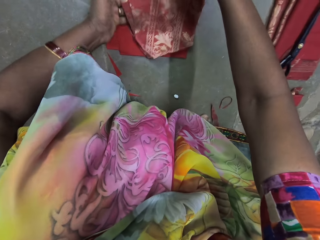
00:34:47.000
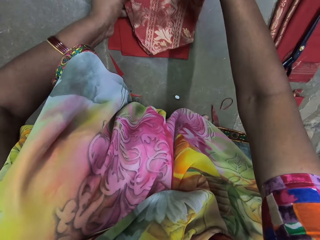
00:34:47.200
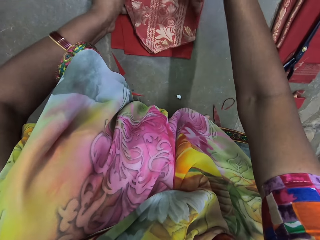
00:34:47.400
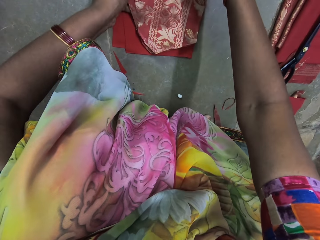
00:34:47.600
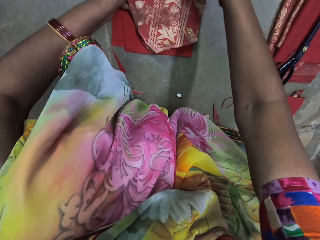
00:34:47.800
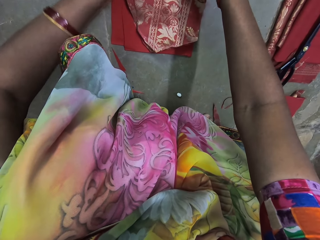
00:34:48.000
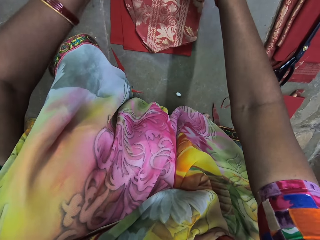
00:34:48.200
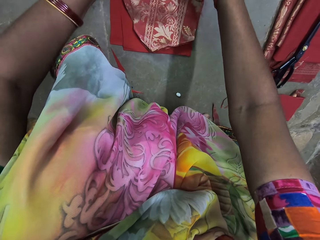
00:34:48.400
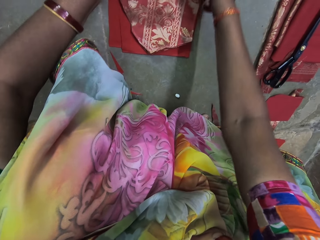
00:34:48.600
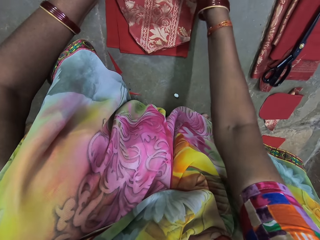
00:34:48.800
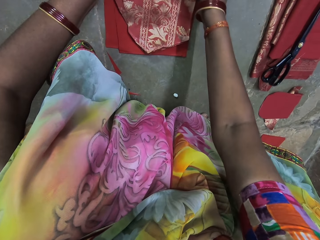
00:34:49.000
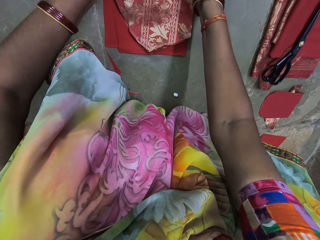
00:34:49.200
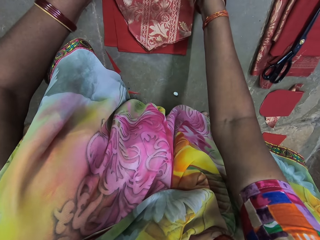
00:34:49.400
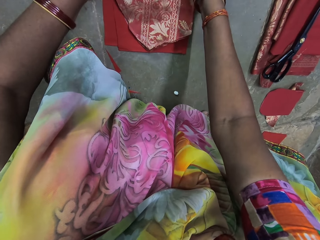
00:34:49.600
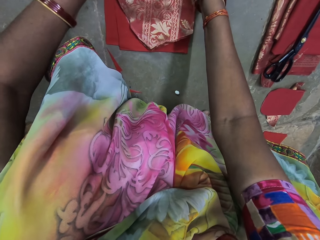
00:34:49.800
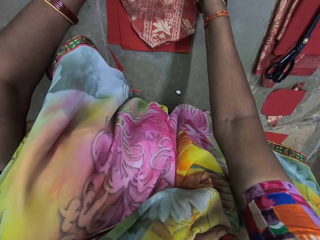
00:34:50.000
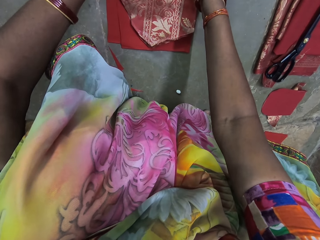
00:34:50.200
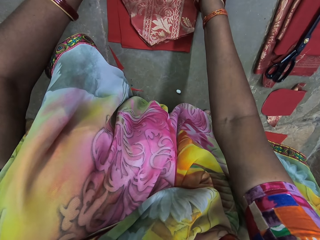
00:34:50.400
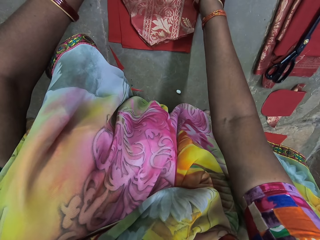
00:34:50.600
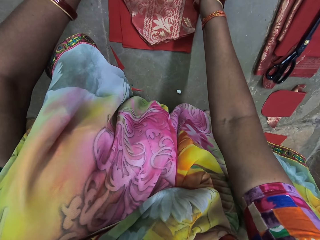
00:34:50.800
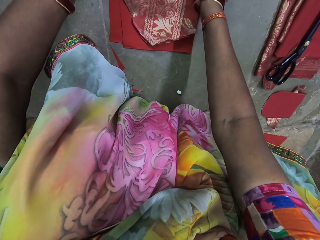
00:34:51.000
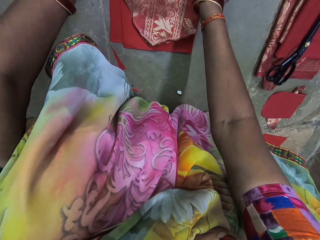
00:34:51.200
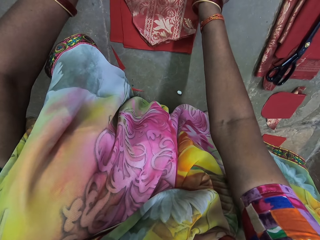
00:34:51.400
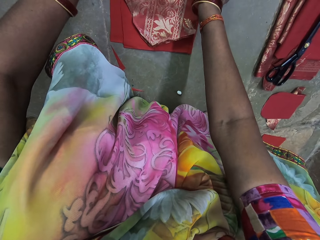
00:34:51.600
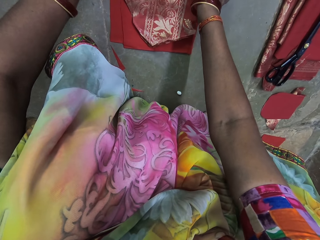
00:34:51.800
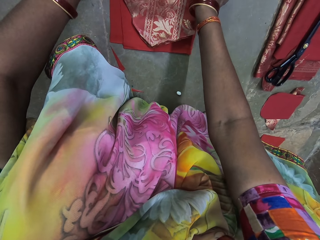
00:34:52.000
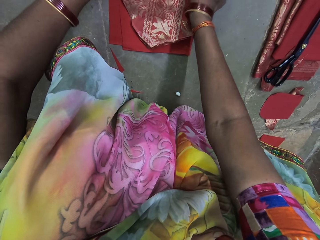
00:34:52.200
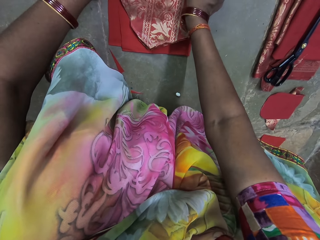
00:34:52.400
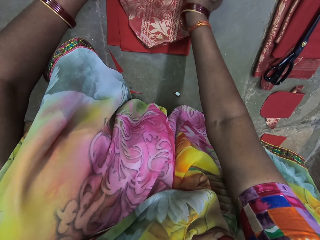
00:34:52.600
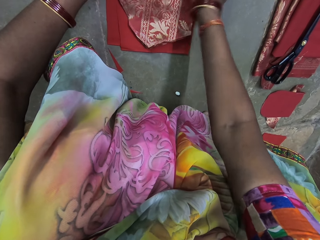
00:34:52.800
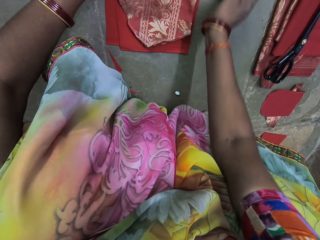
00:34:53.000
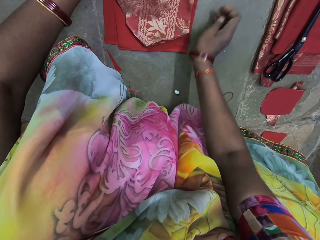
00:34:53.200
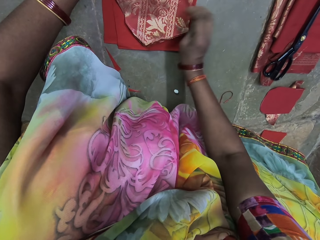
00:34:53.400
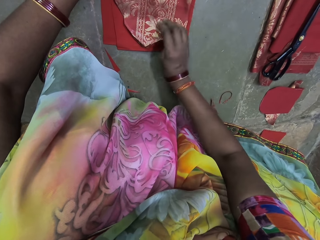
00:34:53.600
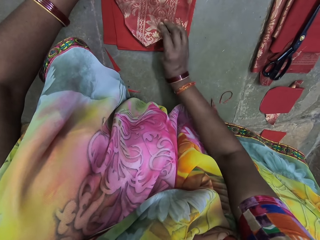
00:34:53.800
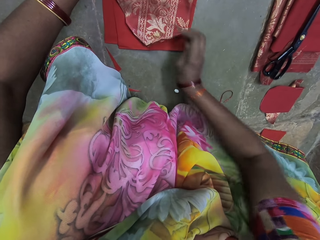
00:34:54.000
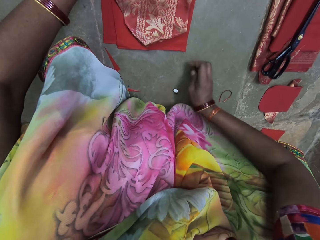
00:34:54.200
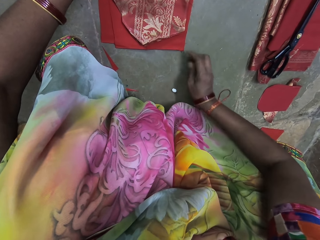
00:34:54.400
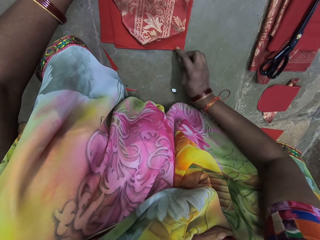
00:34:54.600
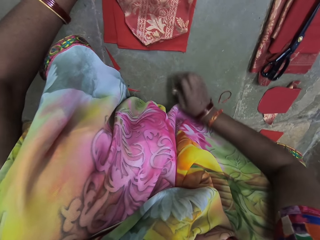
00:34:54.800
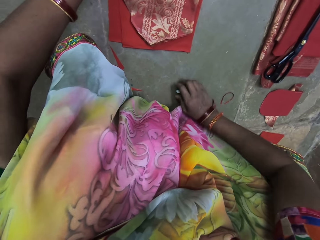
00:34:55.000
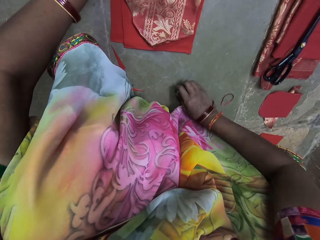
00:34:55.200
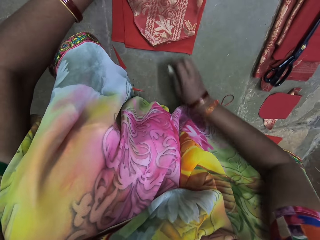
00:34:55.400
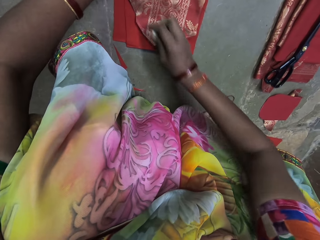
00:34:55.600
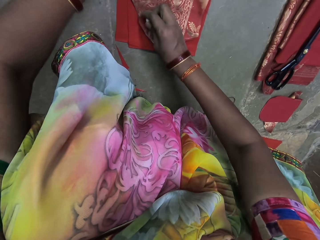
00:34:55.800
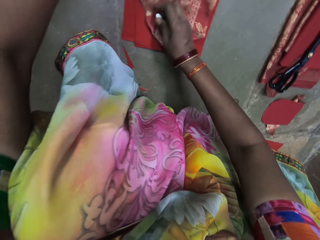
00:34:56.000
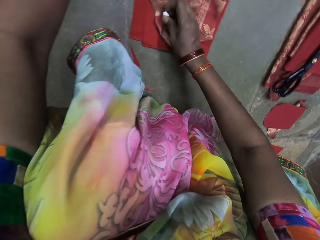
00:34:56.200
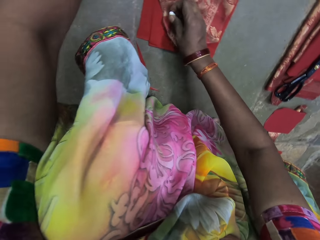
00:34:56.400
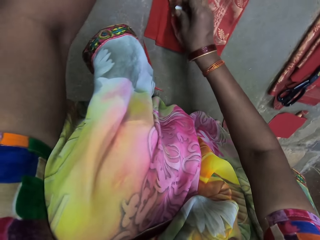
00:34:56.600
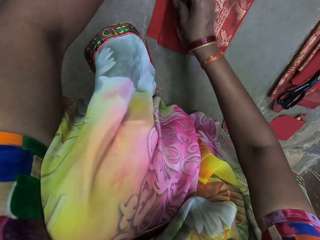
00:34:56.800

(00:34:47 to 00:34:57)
The camera wearer places the piece of fabric on the linen with her right hand. She places her right hand on the piece of fabric on the linen. She touches the linen on the floor with her right hand. She picks the chalk from the floor with her right hand.

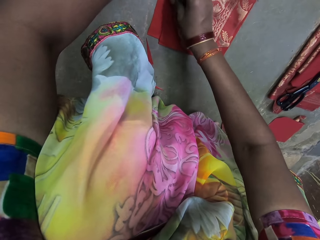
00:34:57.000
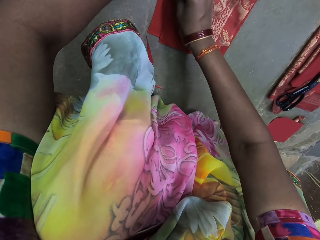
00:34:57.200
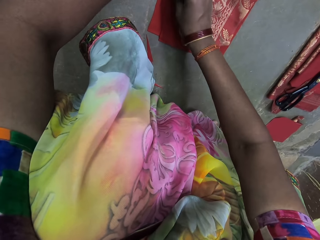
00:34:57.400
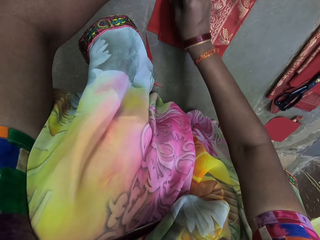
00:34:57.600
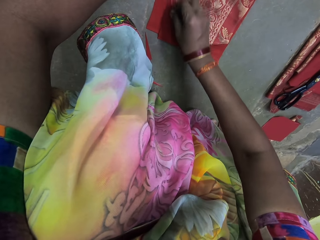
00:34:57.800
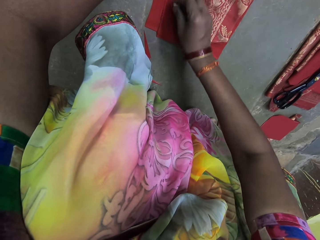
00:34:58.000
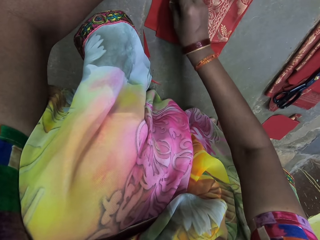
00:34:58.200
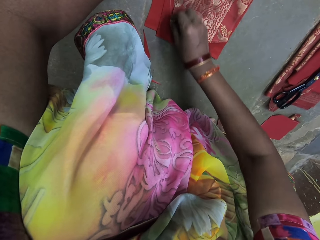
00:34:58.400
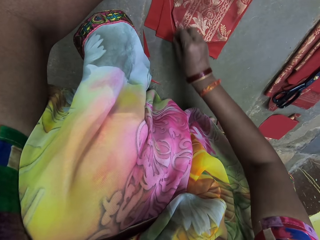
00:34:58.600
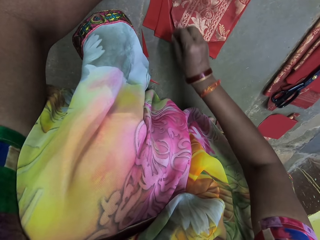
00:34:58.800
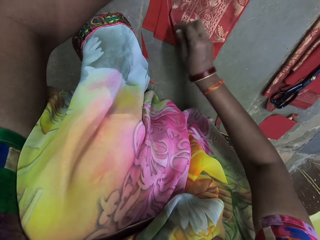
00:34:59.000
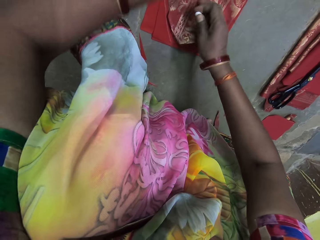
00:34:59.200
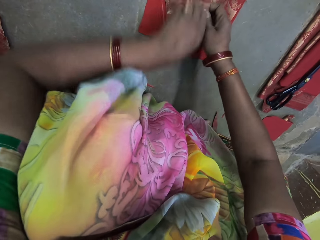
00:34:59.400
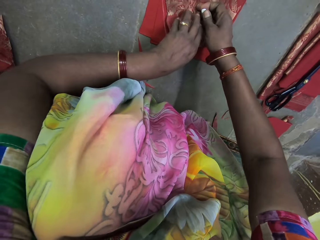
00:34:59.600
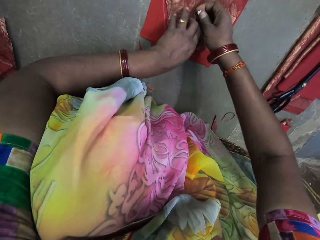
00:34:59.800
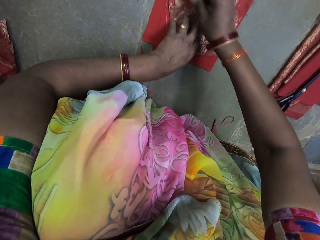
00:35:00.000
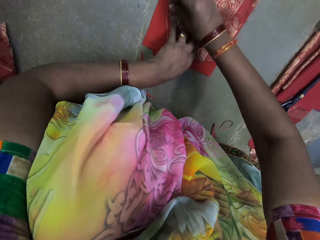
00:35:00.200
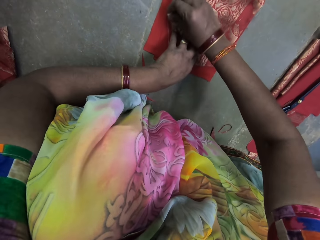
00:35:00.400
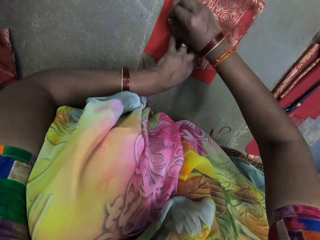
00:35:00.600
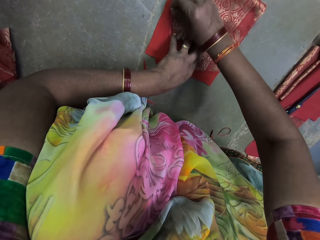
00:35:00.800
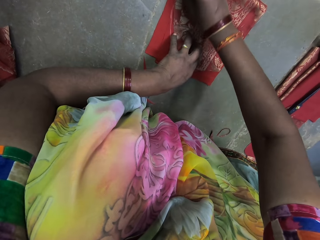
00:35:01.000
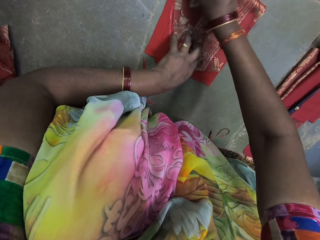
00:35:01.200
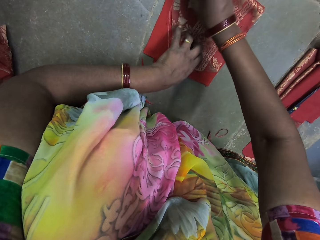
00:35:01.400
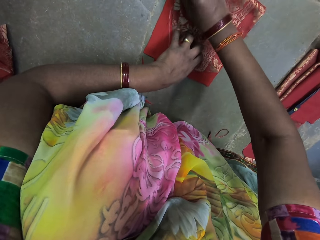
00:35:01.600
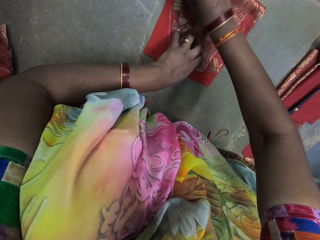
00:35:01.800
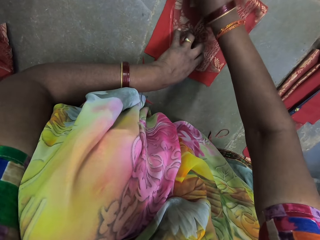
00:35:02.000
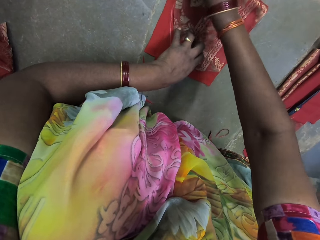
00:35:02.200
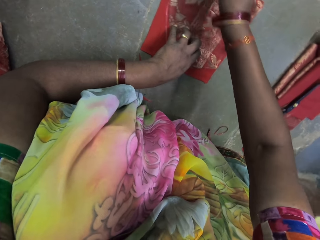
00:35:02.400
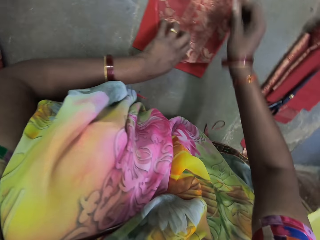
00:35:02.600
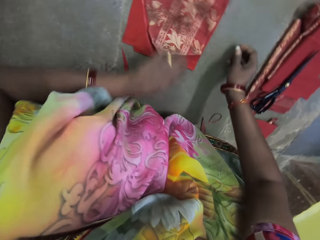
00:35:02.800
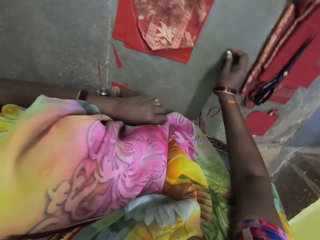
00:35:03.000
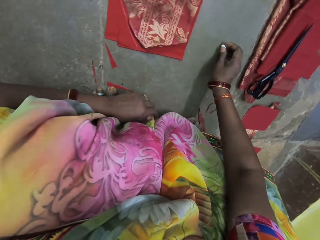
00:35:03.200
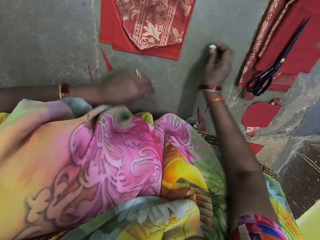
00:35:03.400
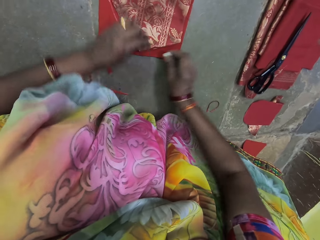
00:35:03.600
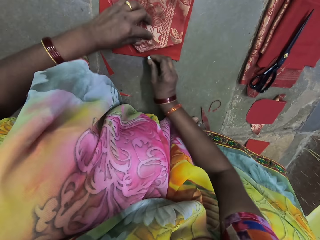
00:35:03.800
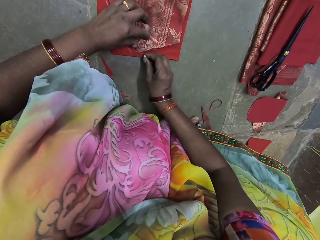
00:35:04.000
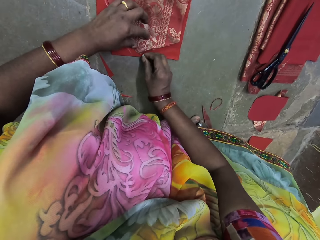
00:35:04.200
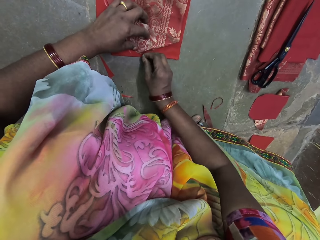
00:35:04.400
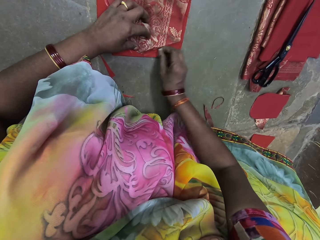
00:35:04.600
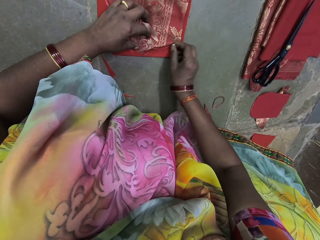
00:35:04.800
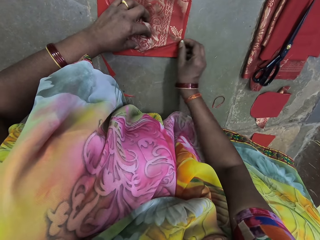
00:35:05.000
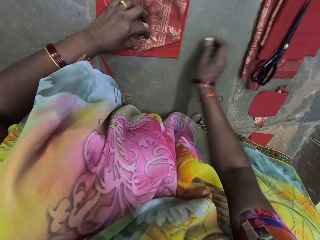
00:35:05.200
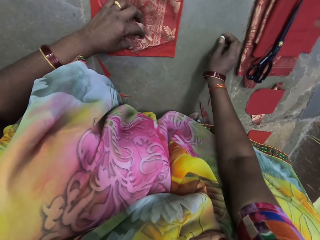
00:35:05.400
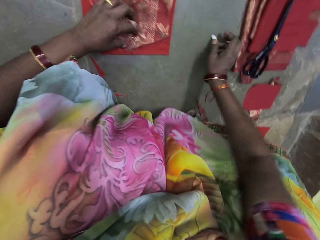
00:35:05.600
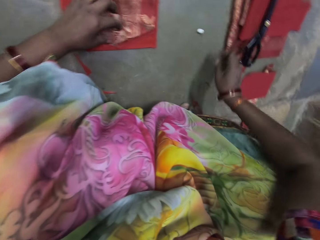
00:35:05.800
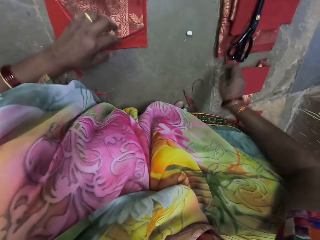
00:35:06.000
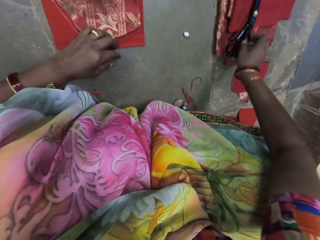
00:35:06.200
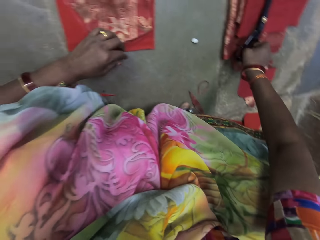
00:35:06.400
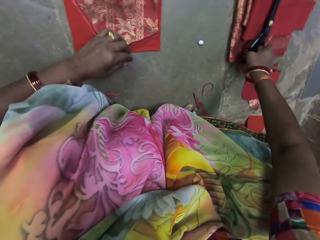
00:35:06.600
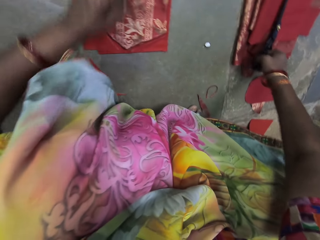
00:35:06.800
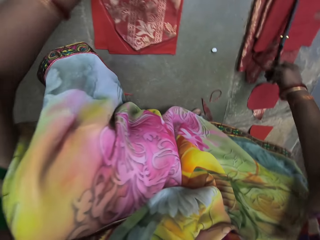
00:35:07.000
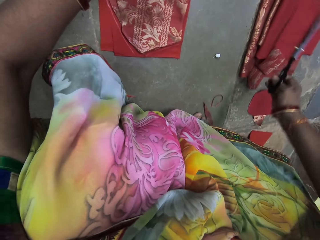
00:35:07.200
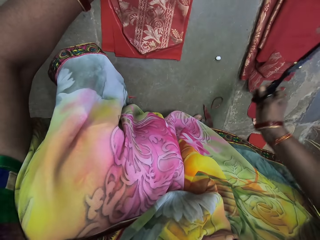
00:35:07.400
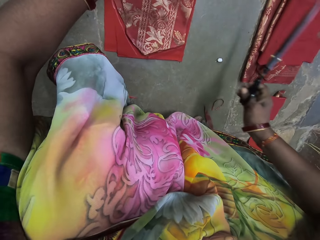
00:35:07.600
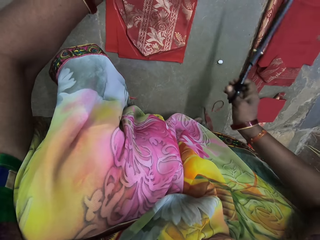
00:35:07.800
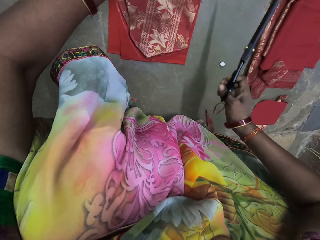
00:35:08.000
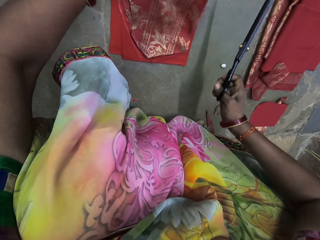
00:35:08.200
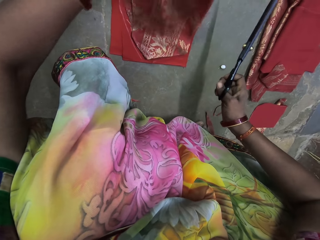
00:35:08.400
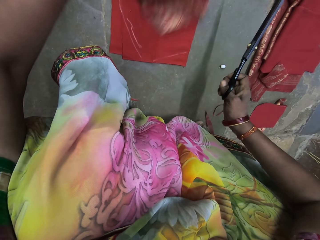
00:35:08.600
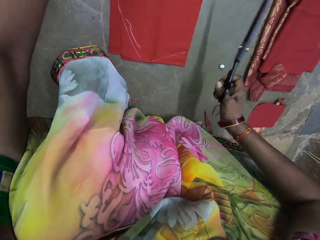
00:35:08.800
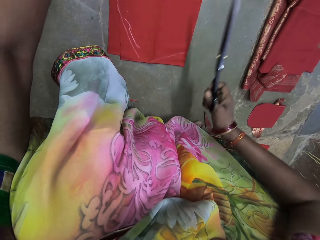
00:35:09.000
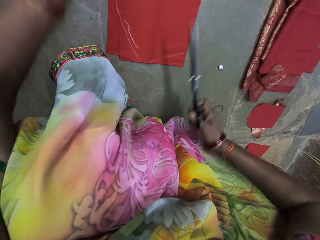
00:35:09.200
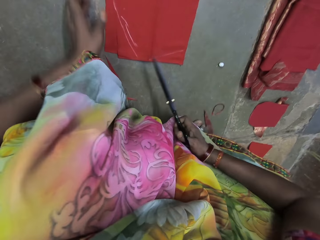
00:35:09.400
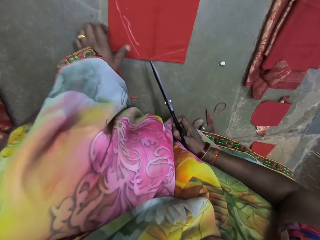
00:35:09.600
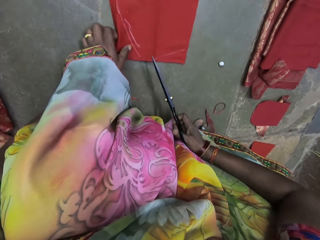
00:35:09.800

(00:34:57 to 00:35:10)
The camera wearer draws a line on the linen with the chalk in her right hand. She places her left hand on the piece of fabric on the linen. She draws a line on the linen with the chalk in her right hand. She places her right hand on the floor. She places her left hand on the piece of fabric on the linen. She draws a line on the linen with the chalk in her right hand. She drops the chalk on the floor with her right hand. She picks up the pair of scissors from the pile of fabrics with her right hand. She picks up the piece of fabric from the linen with her left hand.
